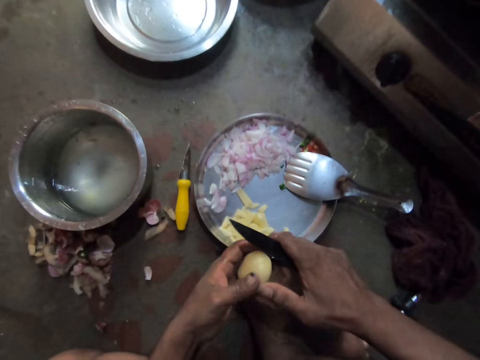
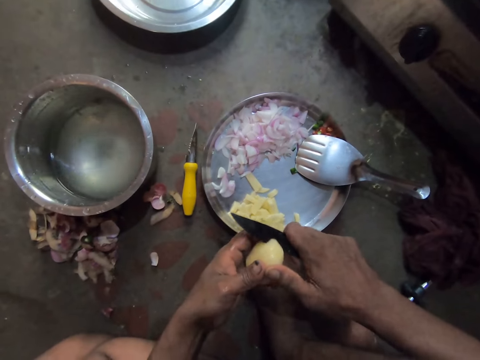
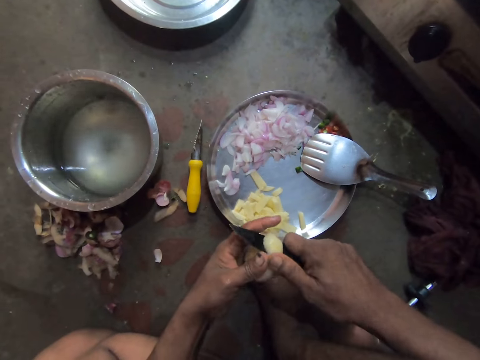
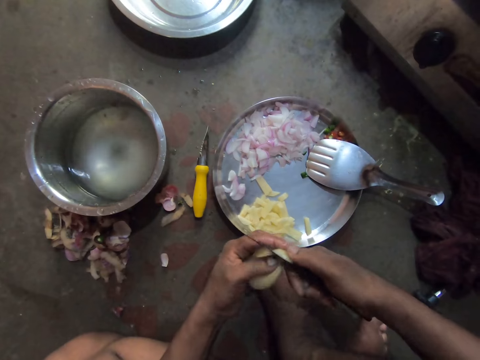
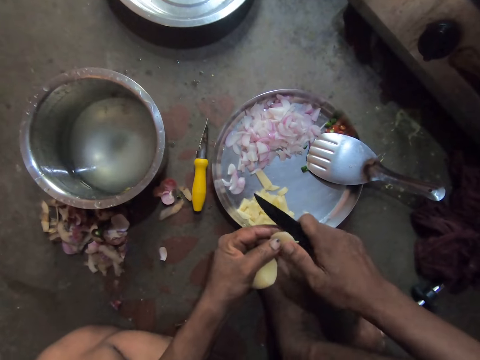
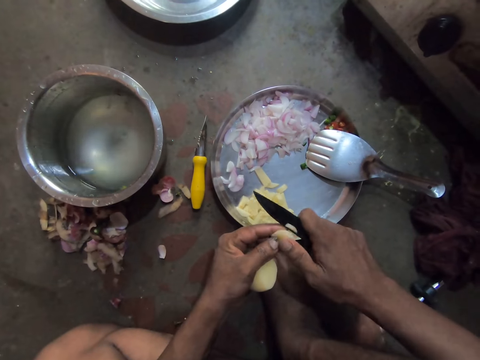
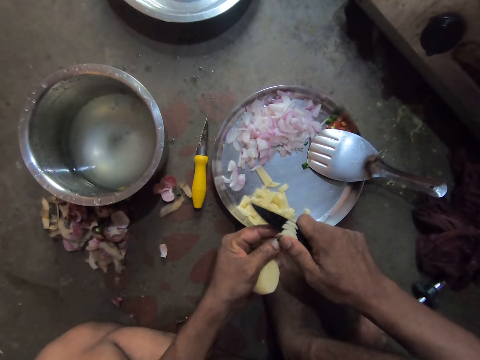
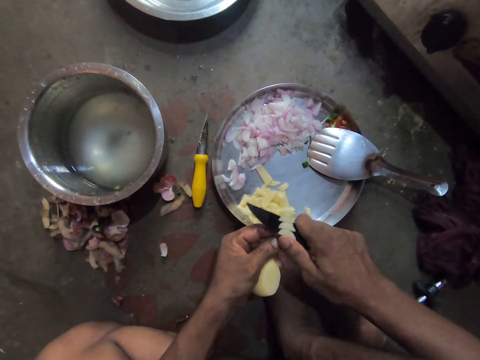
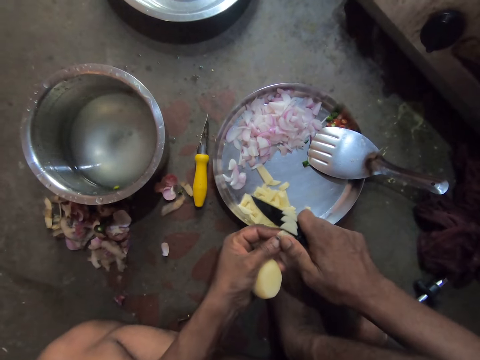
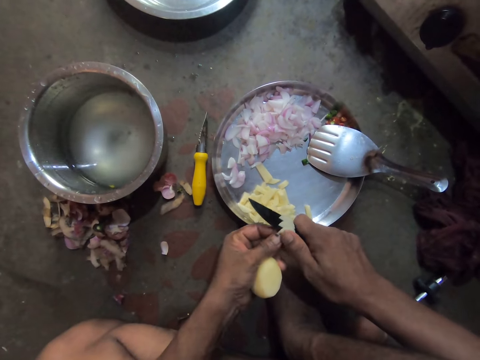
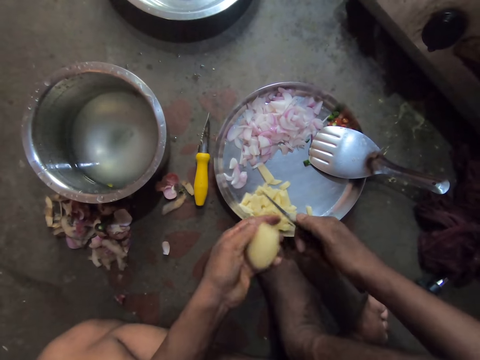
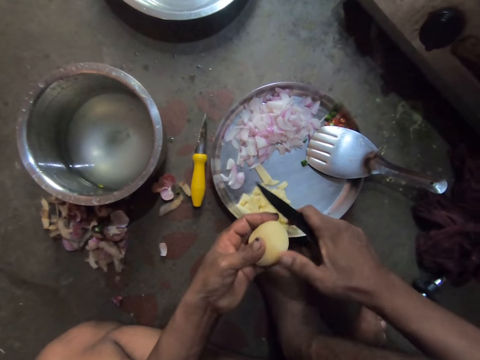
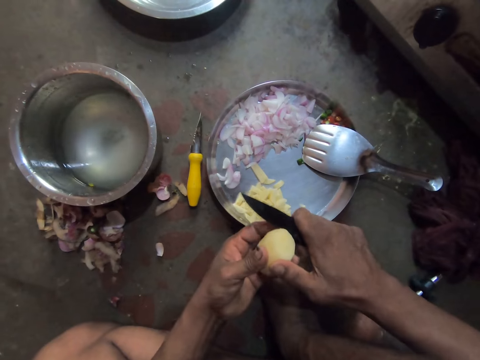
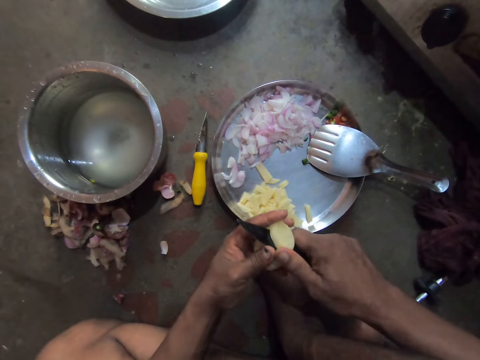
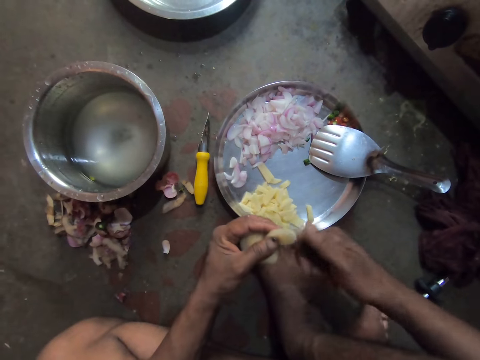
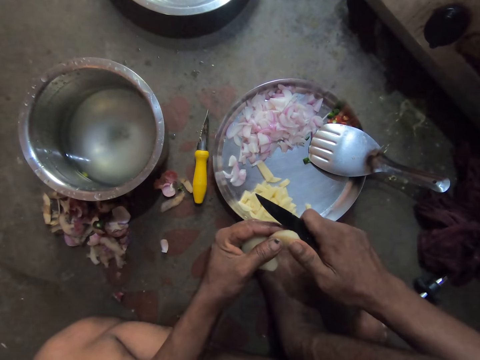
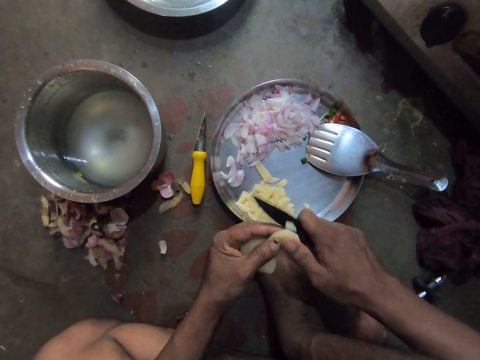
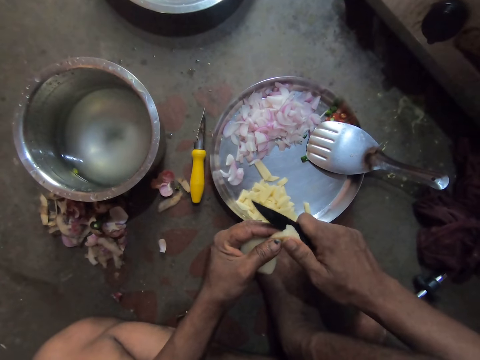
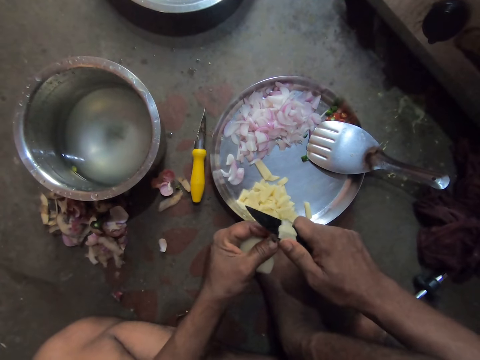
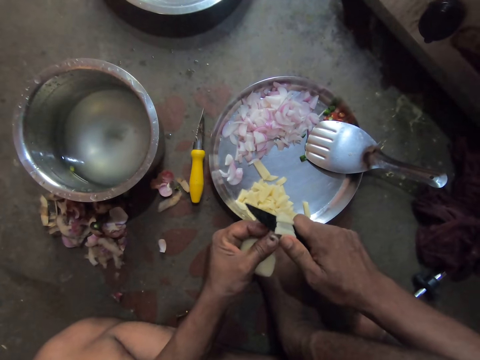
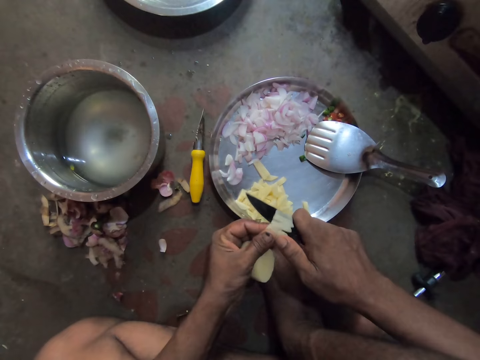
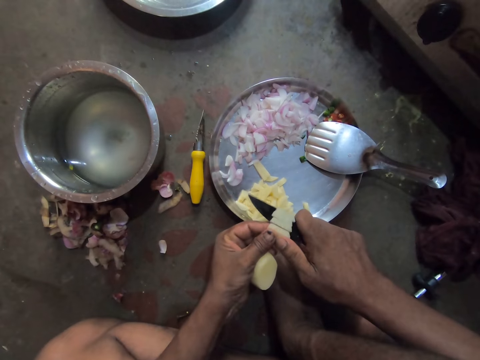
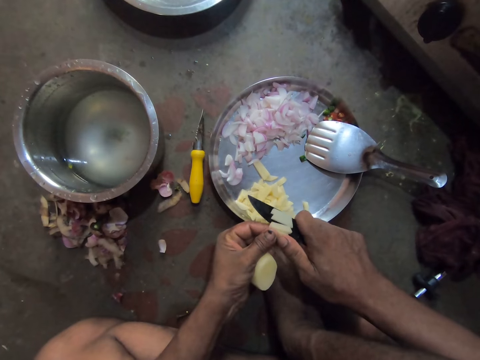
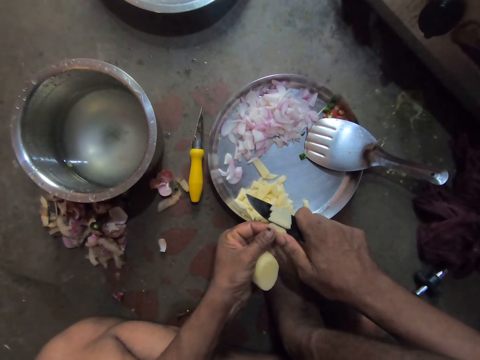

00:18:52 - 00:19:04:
The camera wearer chops the potato with the knife. They slice the potato. They cut the potato. They slice the potato.

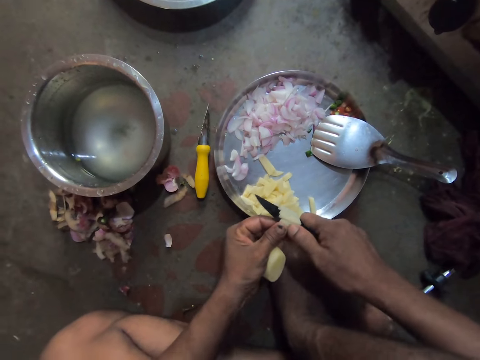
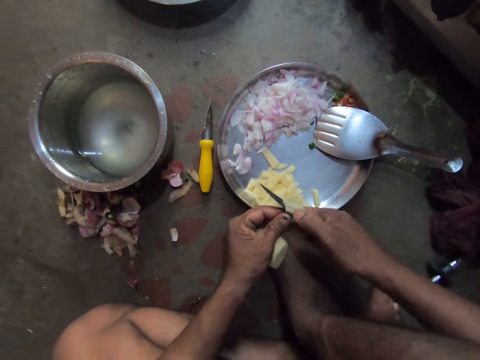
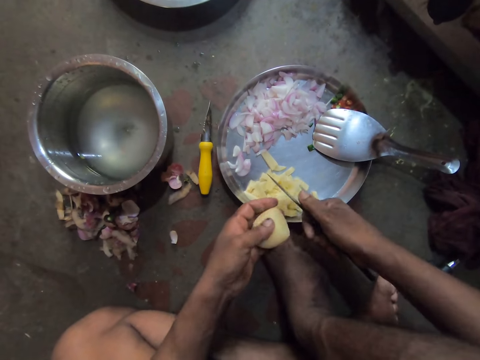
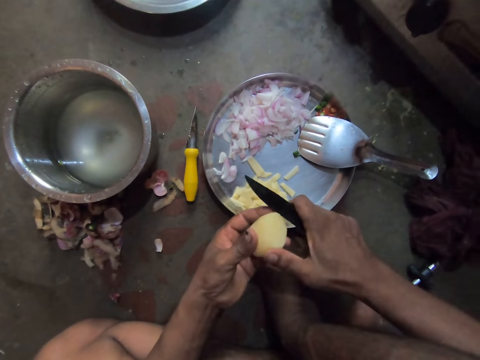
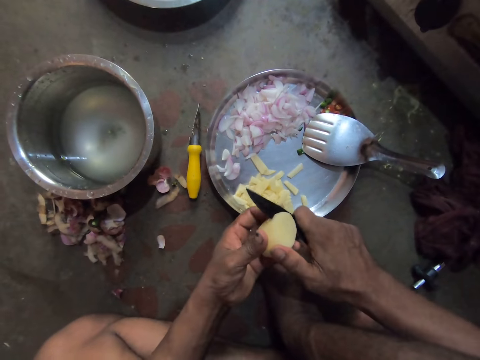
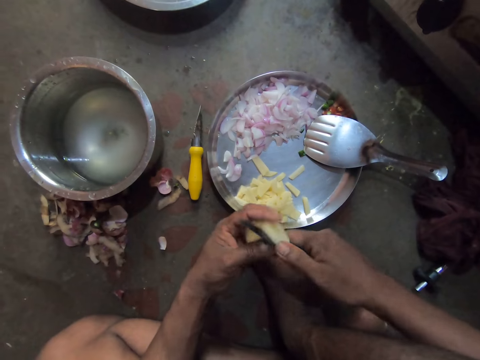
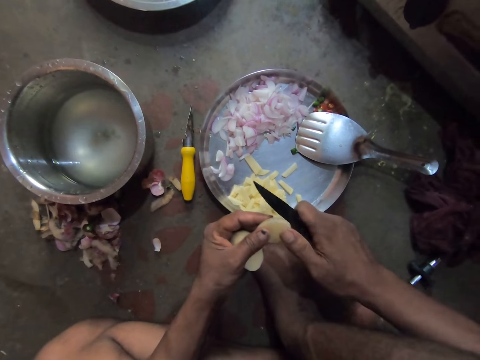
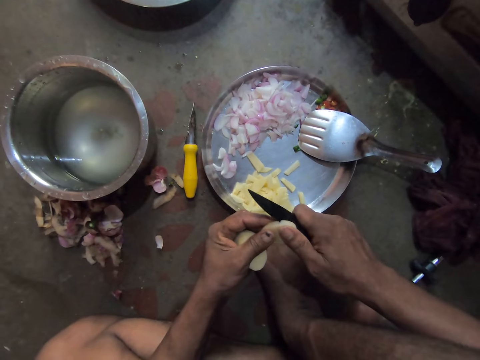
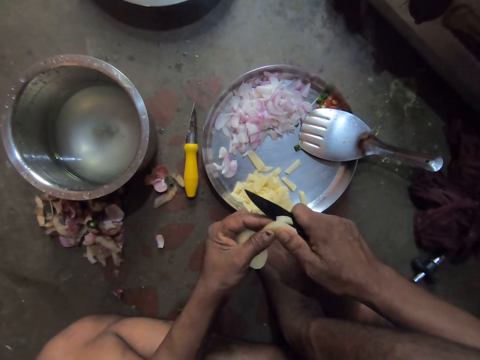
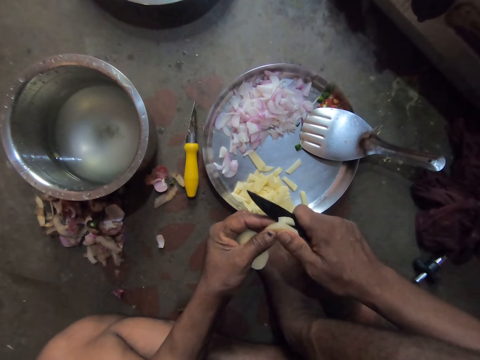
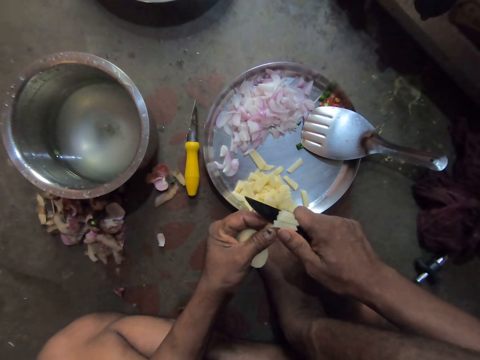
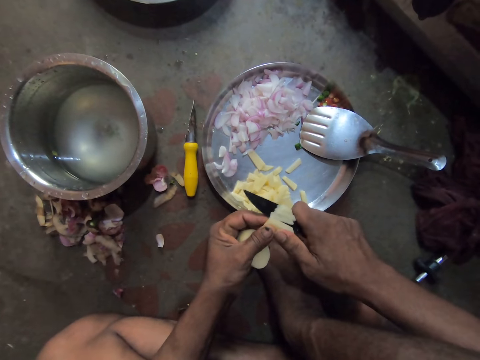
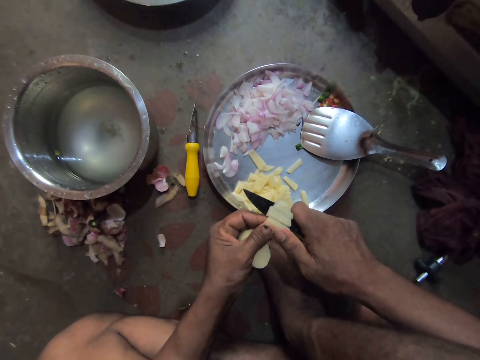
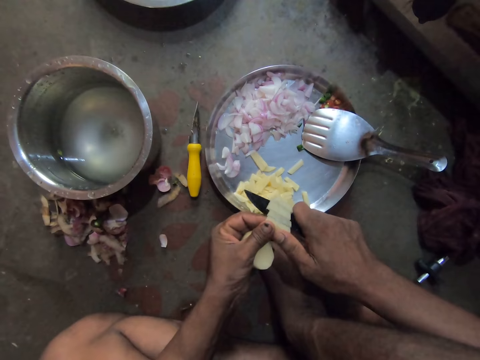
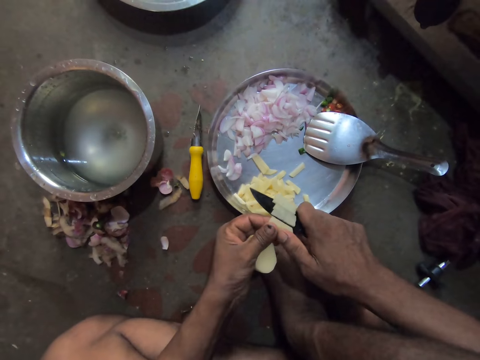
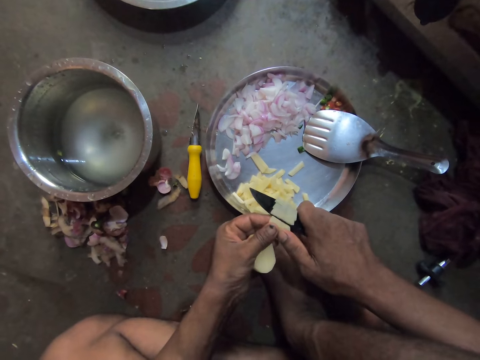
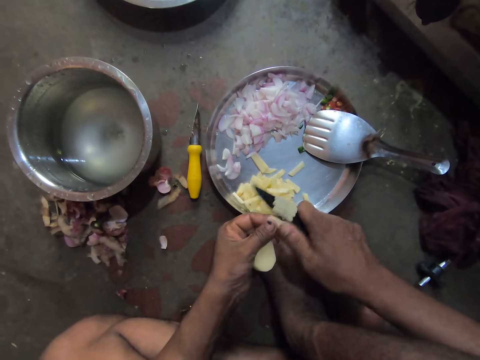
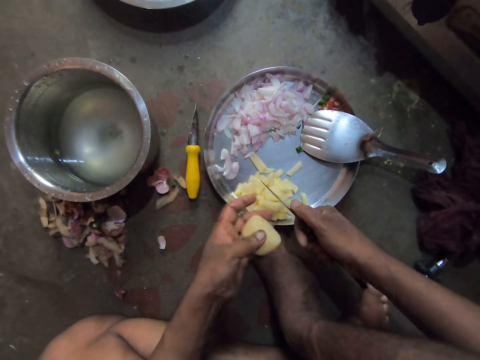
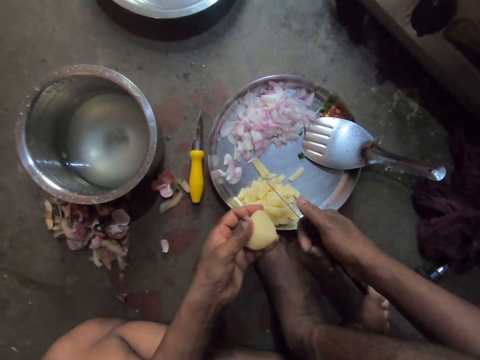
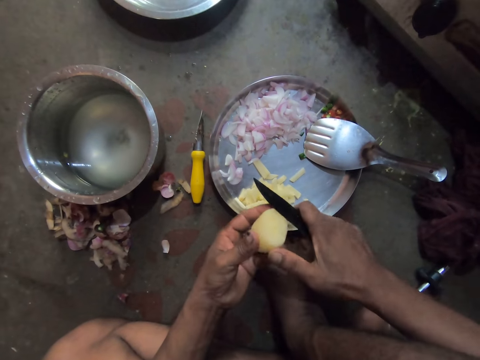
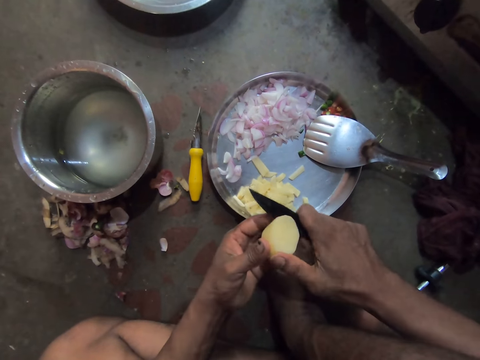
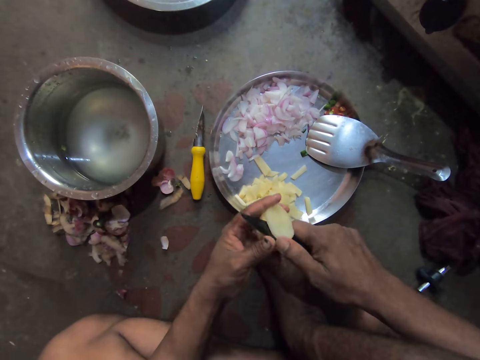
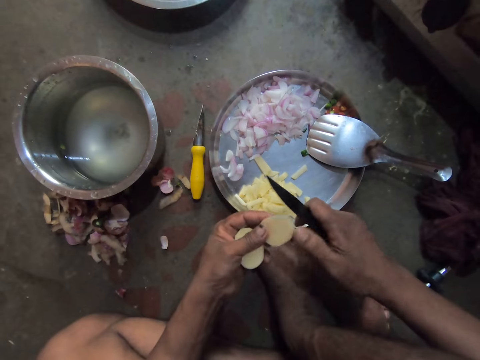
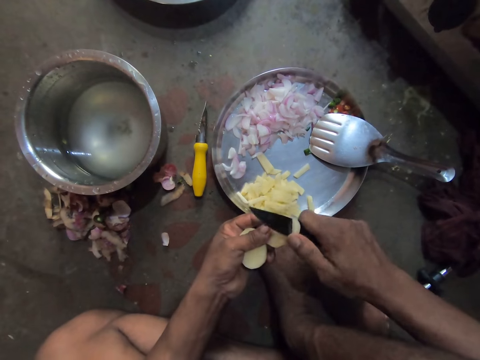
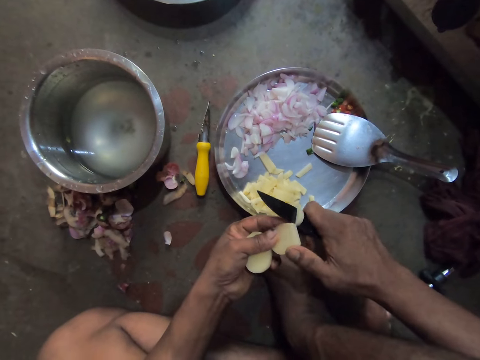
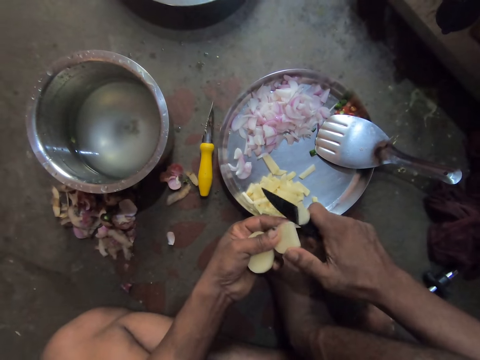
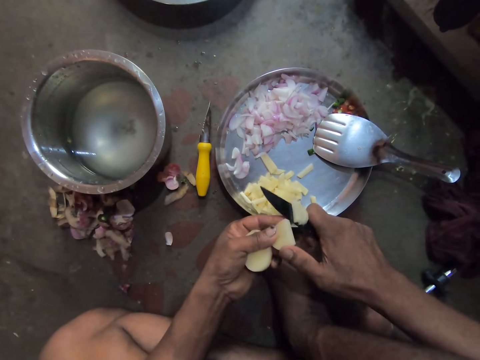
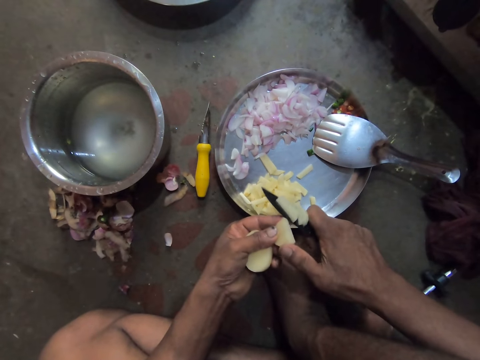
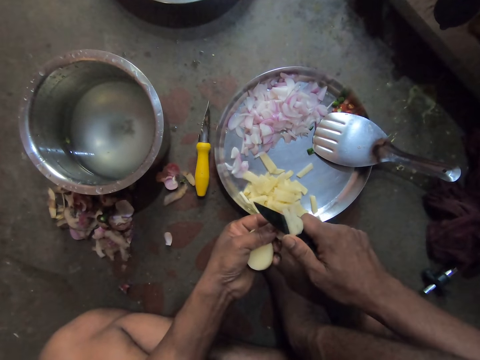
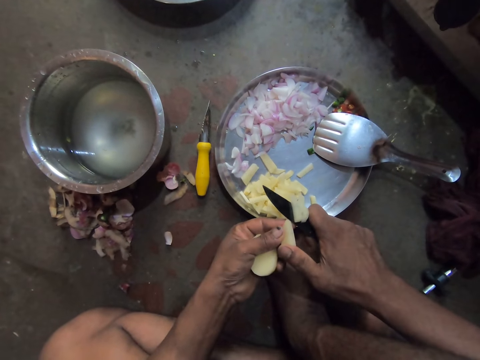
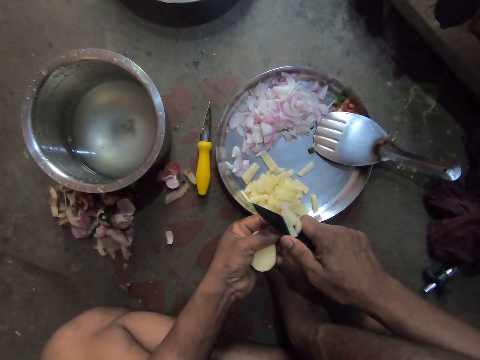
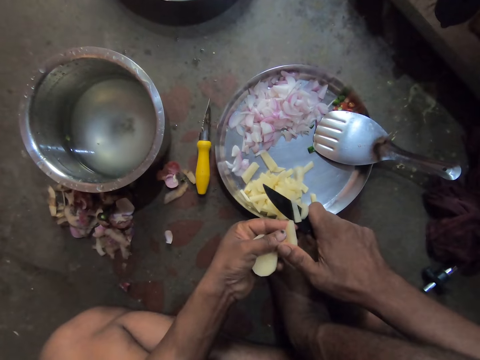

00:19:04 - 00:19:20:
The camera wearer cuts the potato. They slice the potato. They cut the potato. They slice the potato.
